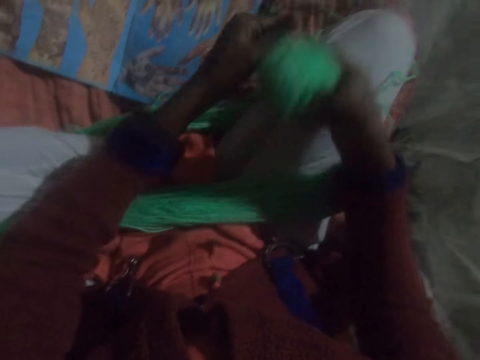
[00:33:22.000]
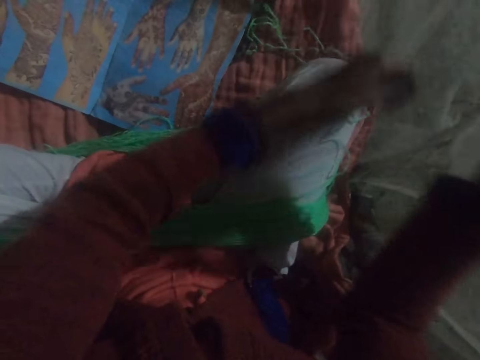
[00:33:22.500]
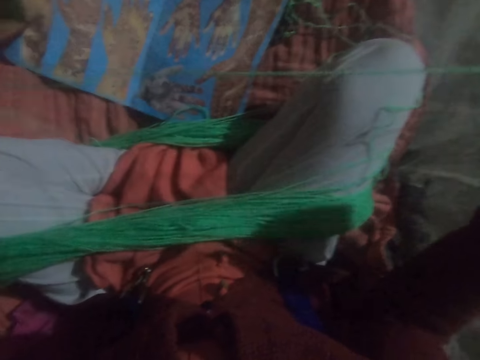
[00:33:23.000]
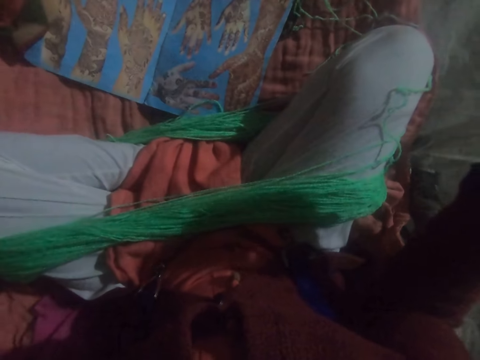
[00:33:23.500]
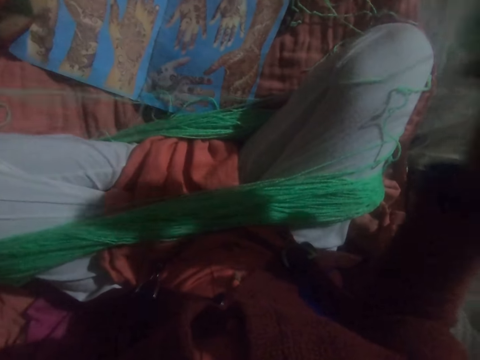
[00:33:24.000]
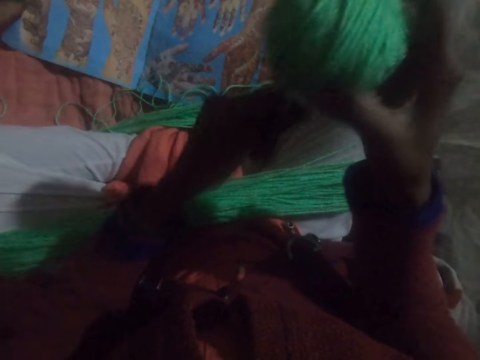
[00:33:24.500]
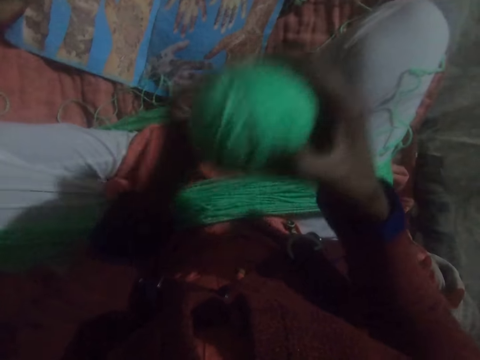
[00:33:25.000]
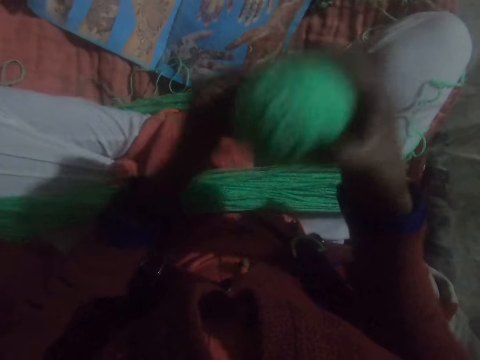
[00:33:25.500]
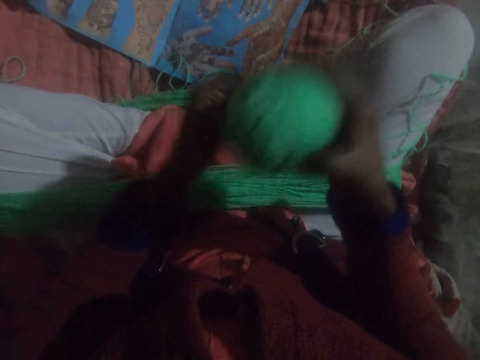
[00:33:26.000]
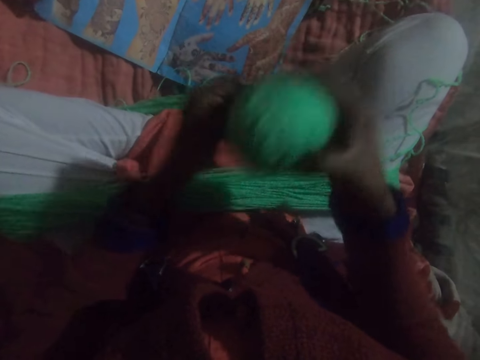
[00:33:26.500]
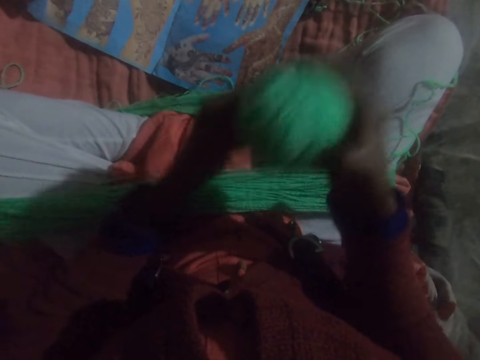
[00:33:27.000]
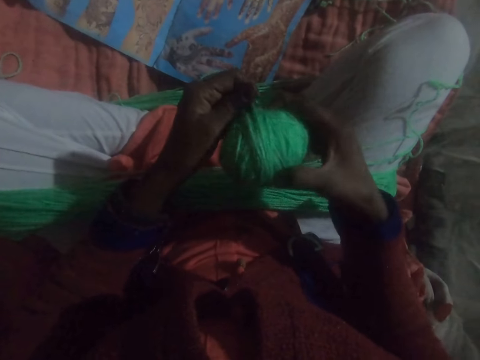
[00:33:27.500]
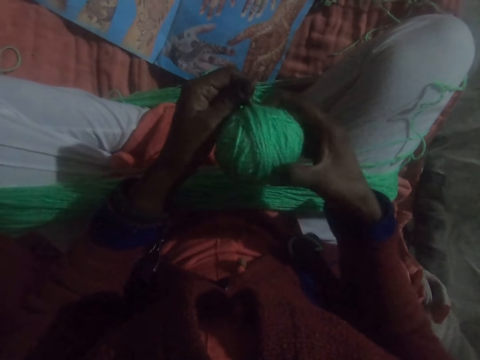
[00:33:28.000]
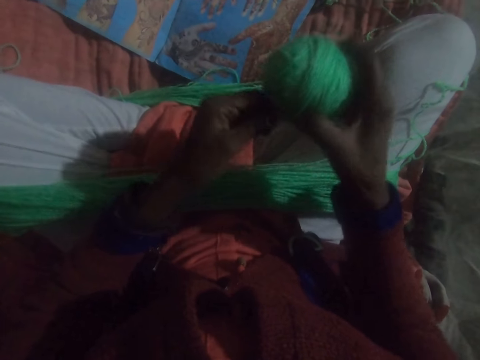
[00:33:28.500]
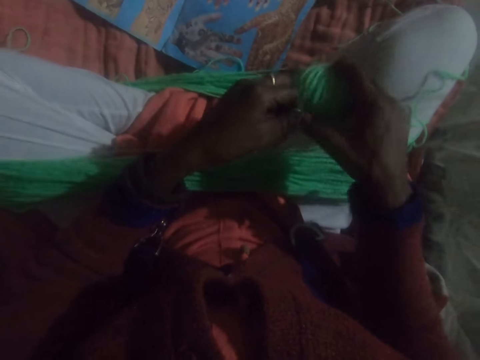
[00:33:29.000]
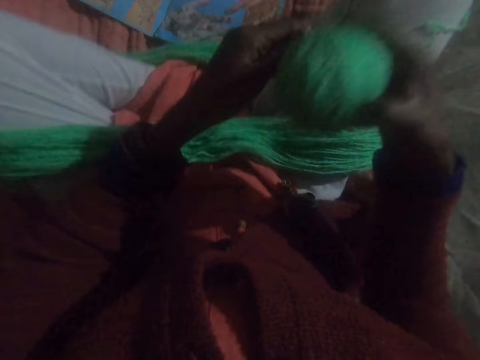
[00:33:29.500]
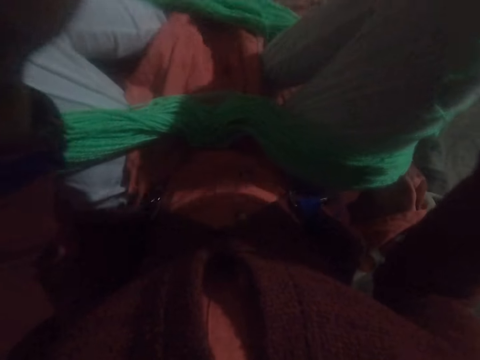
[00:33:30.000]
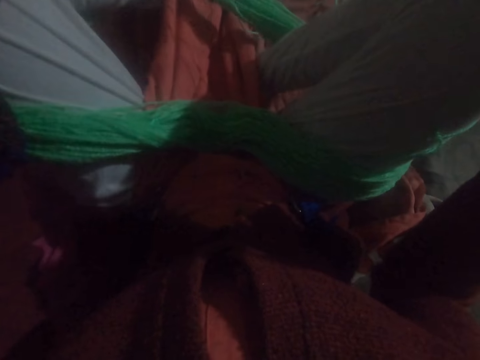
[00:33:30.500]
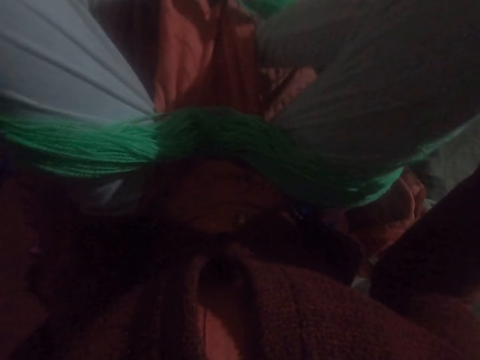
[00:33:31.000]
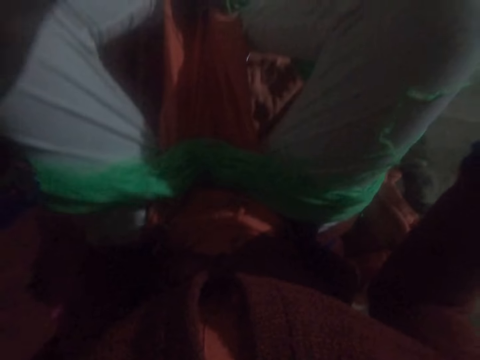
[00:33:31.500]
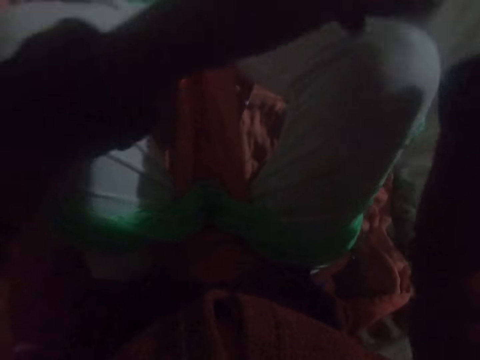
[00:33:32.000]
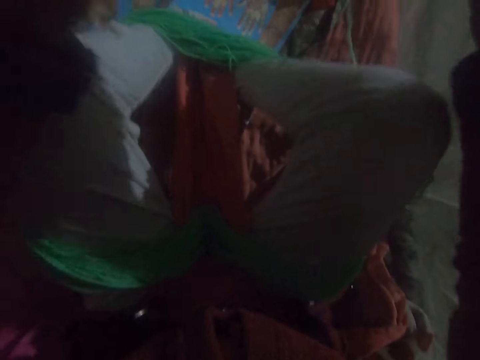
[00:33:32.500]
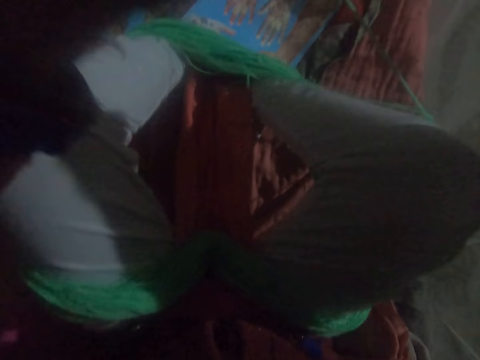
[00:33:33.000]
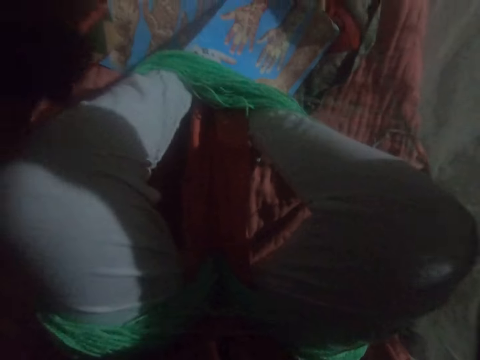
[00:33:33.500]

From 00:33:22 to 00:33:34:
The camera wearer adjusts the thread. He runs round the thread to a ball of yarn. He adjusts his legs with the yarn on his legs. He adjusts the thread.
